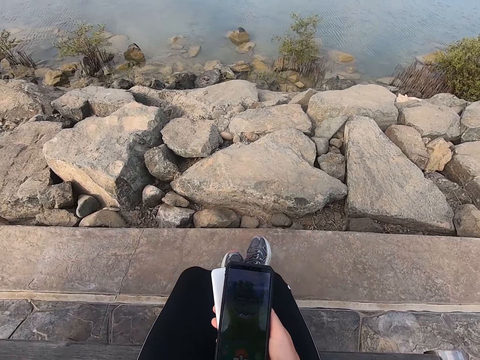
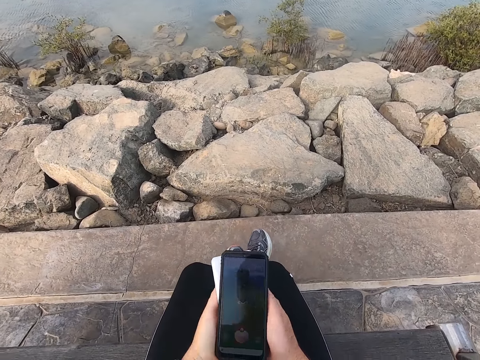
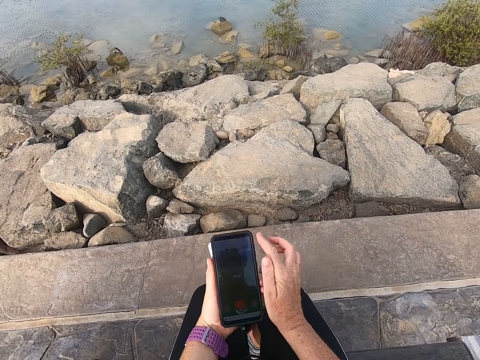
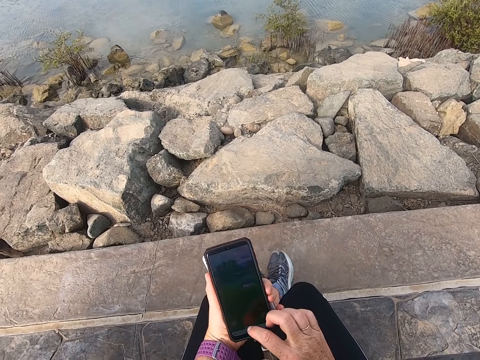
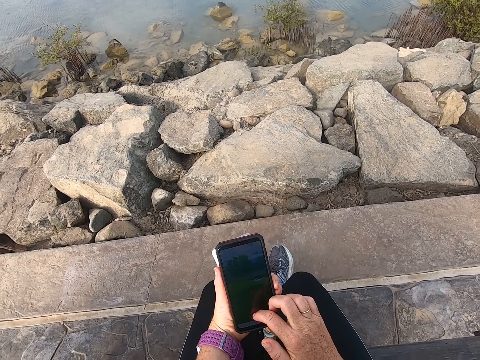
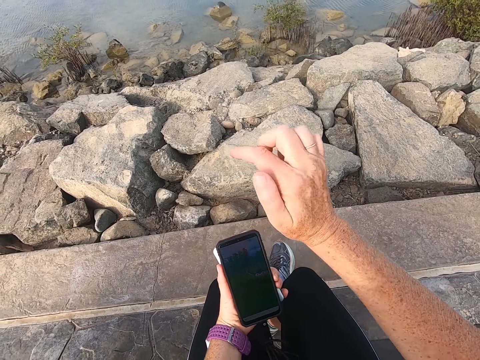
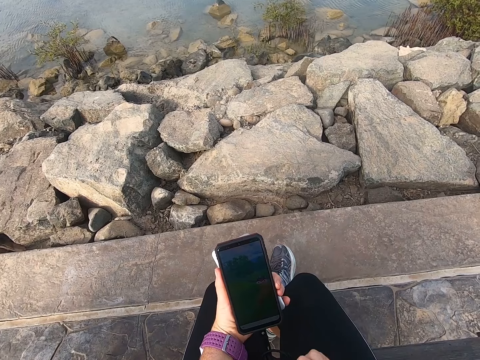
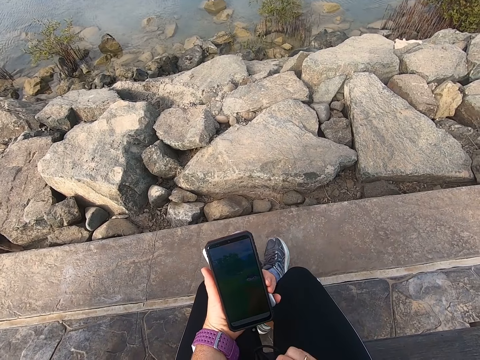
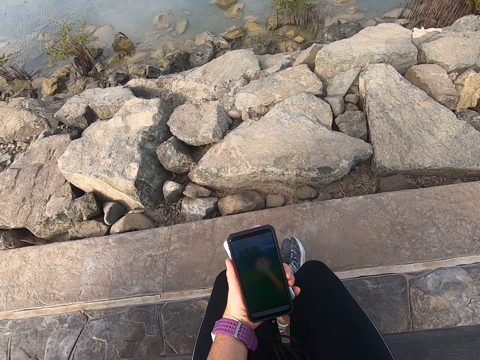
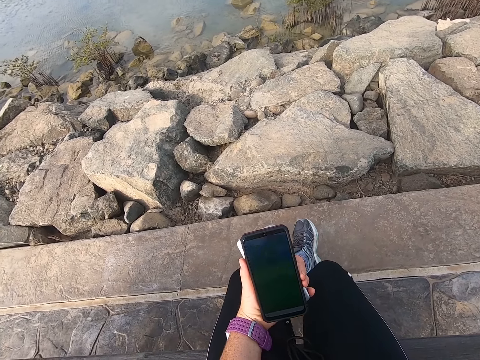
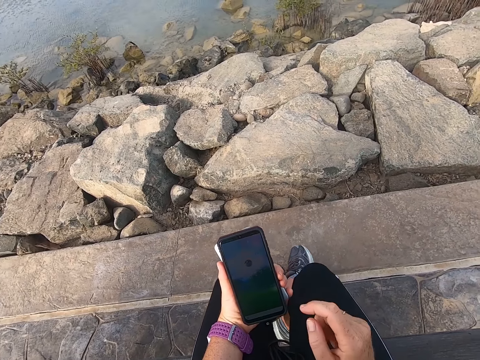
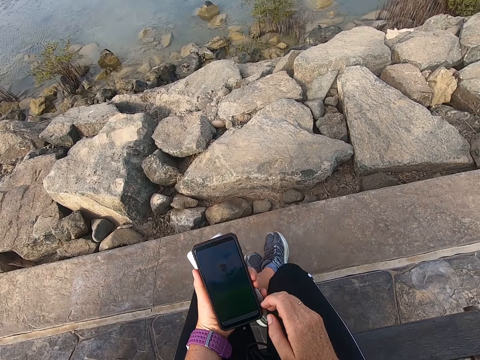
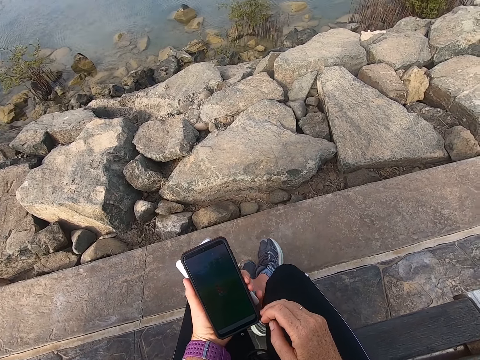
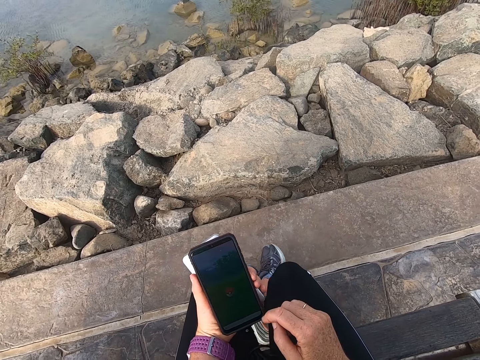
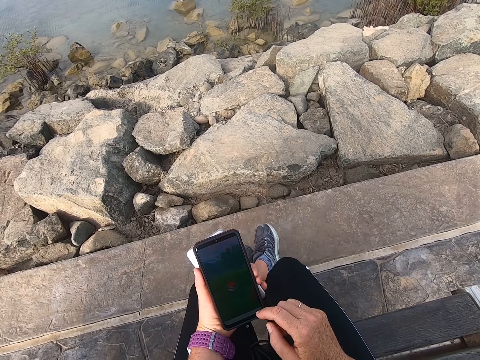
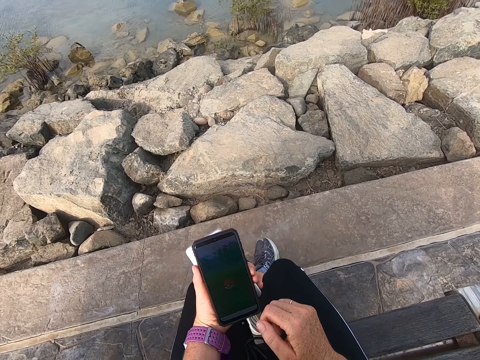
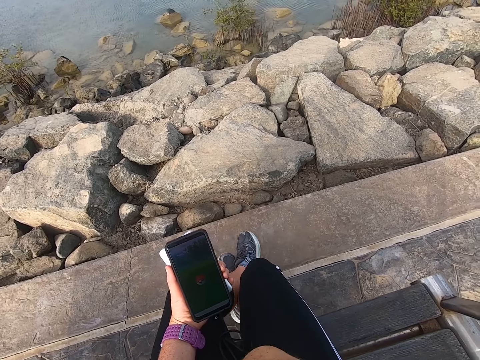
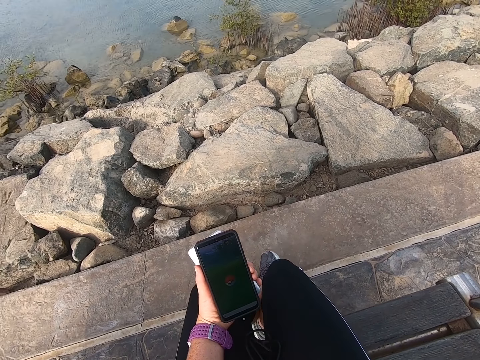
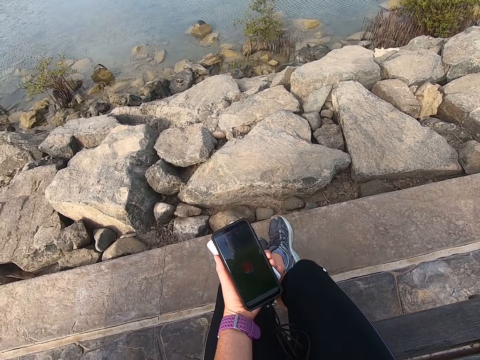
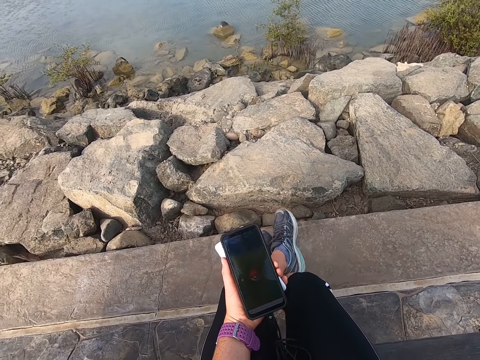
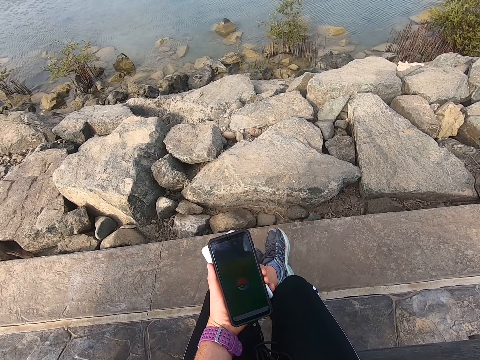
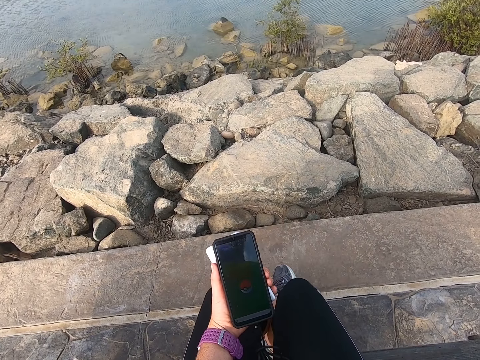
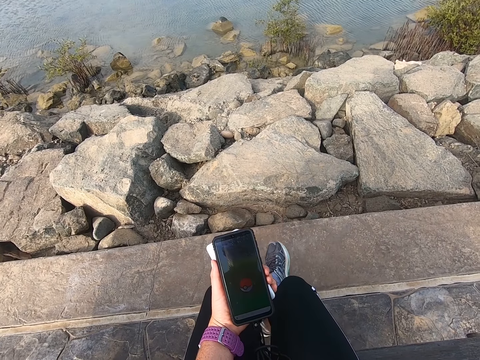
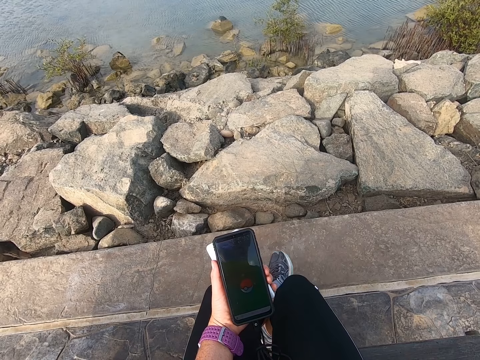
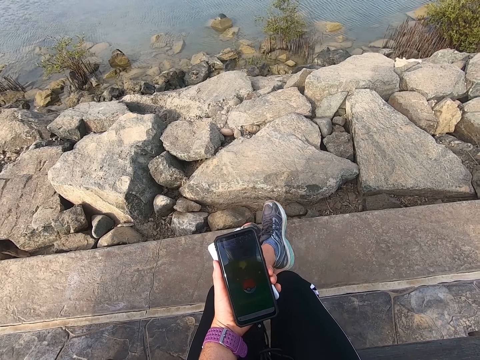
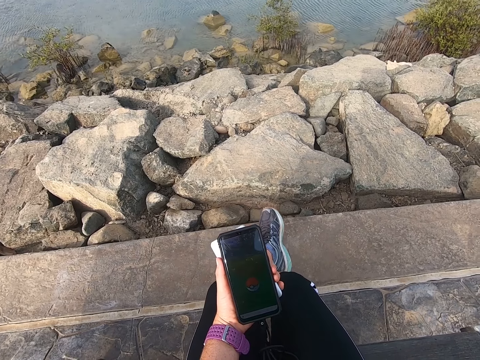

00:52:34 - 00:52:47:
The camera wearer holds the phone with both hands. They play the game on the cell phone. They stare at the phone.

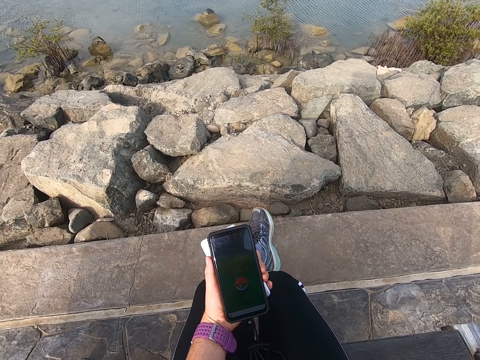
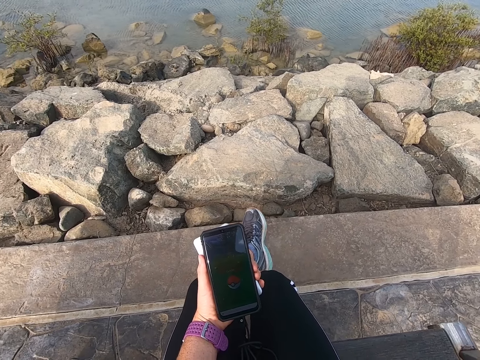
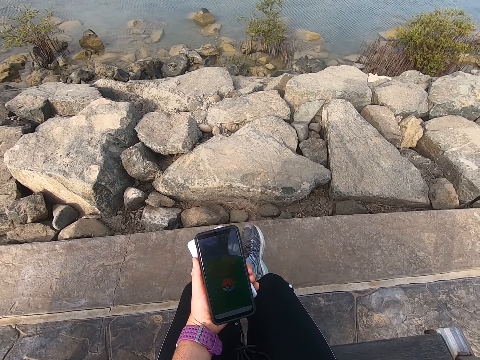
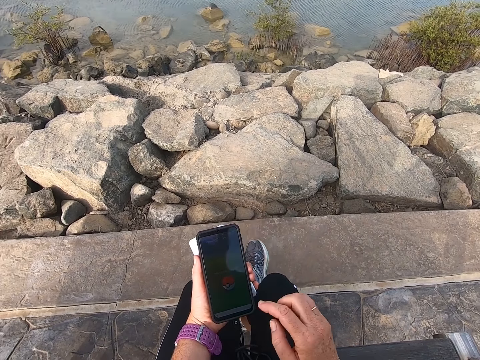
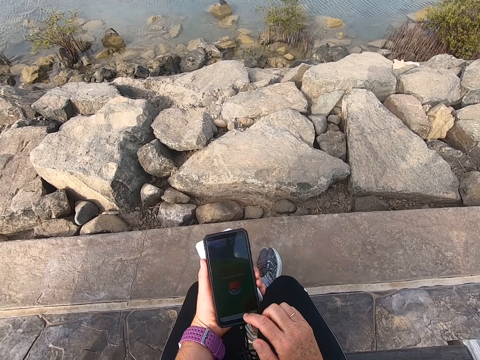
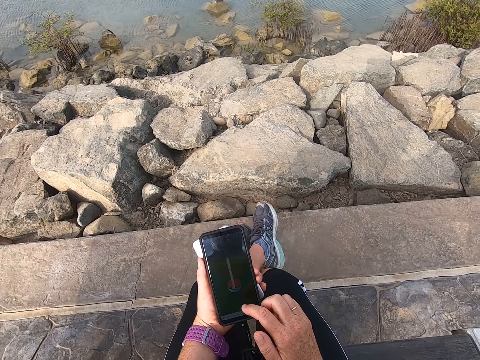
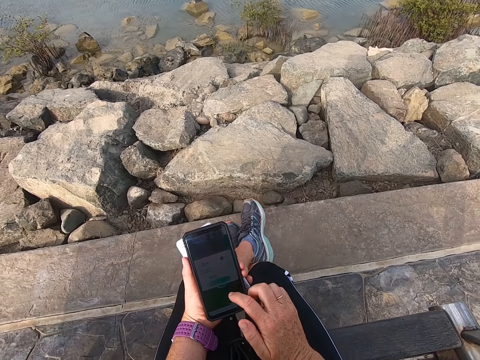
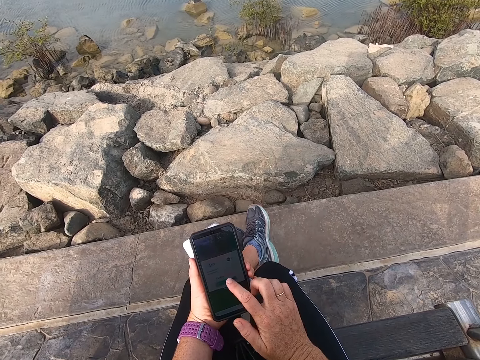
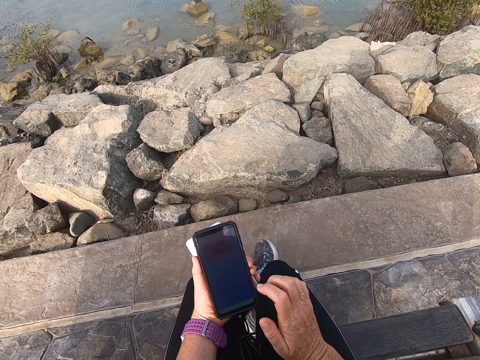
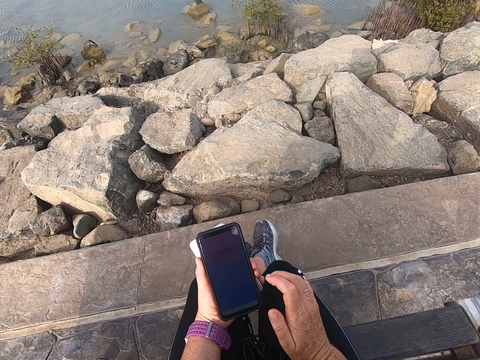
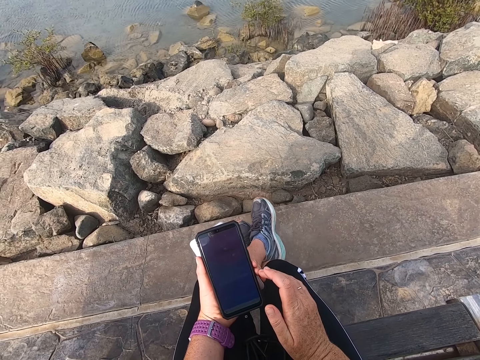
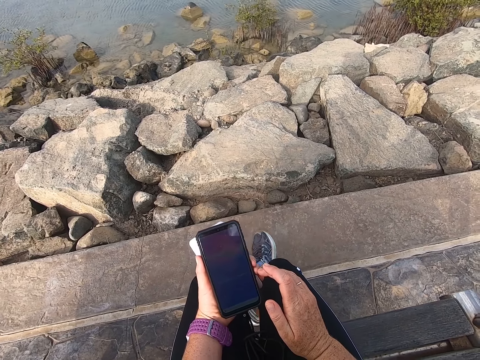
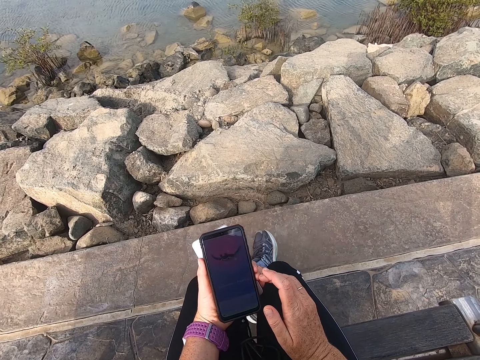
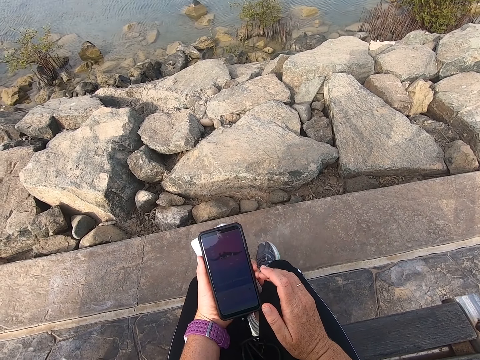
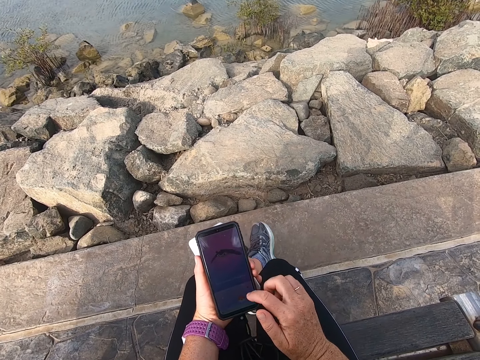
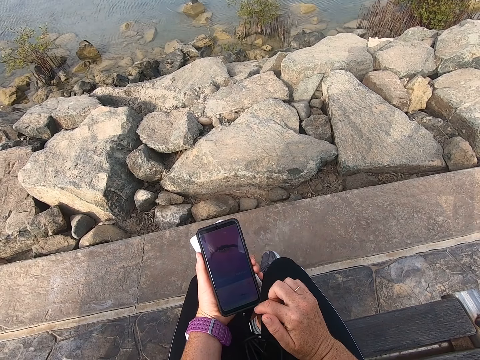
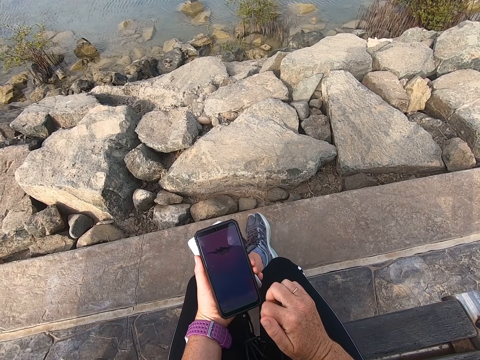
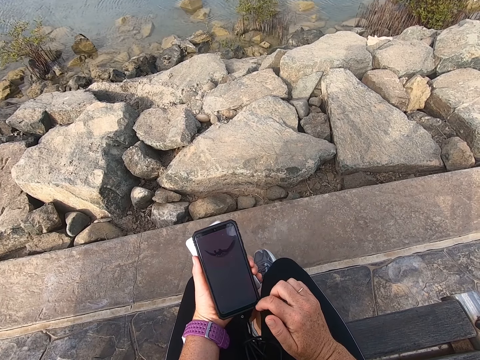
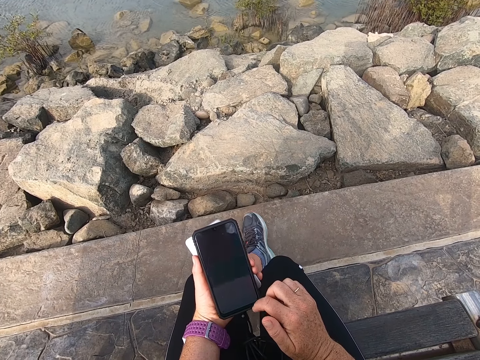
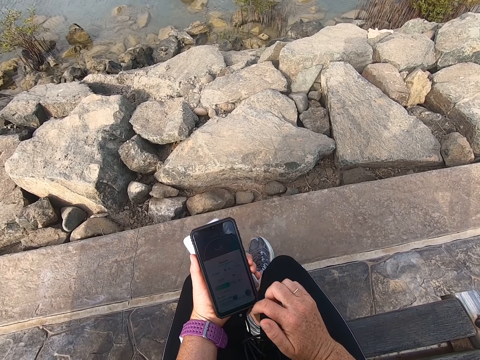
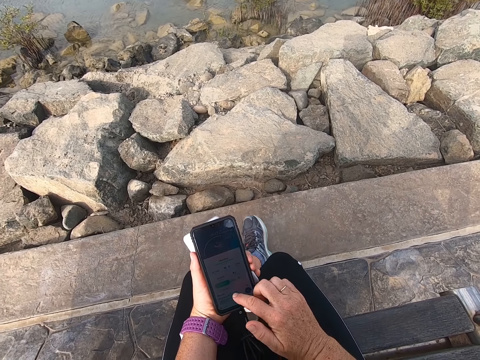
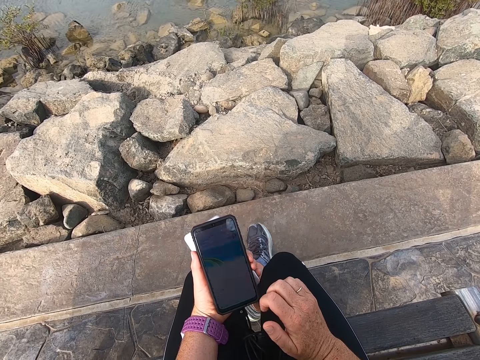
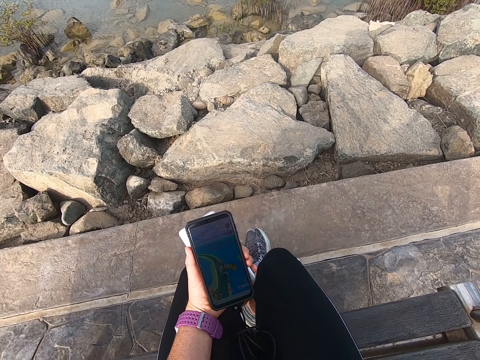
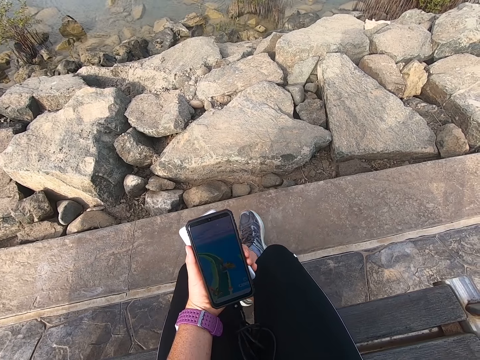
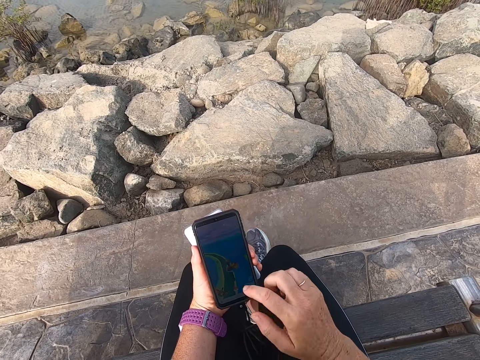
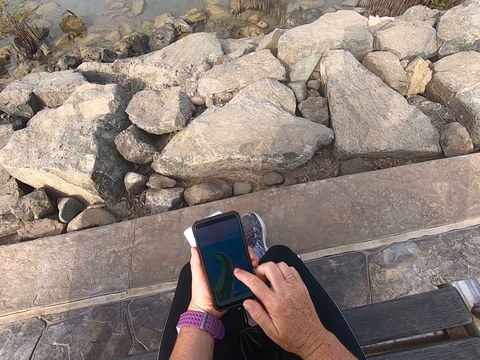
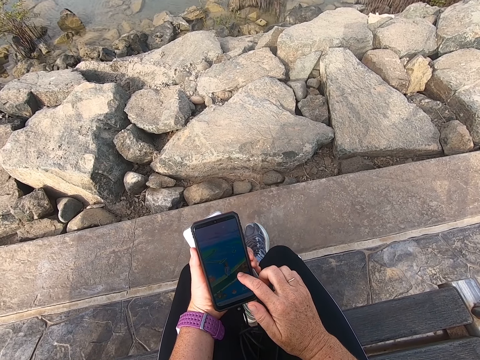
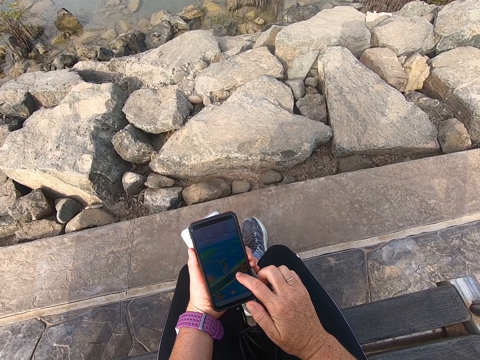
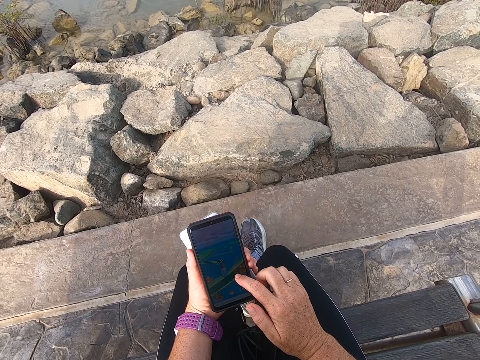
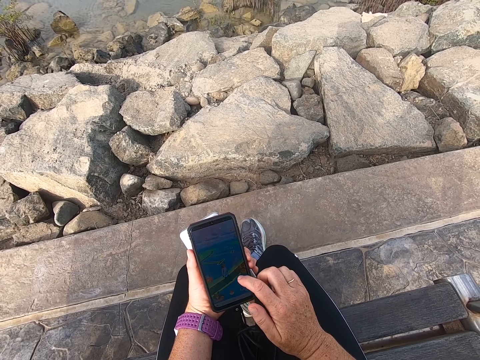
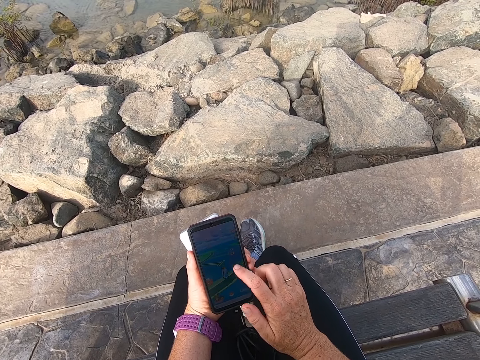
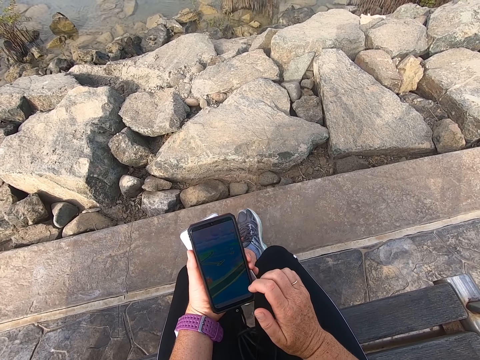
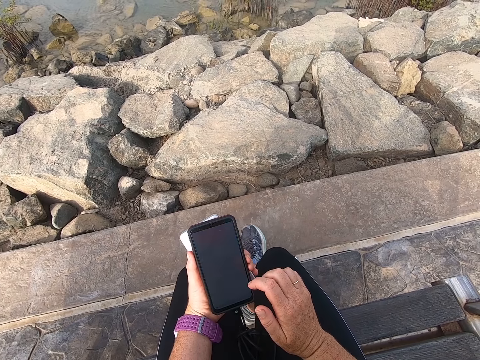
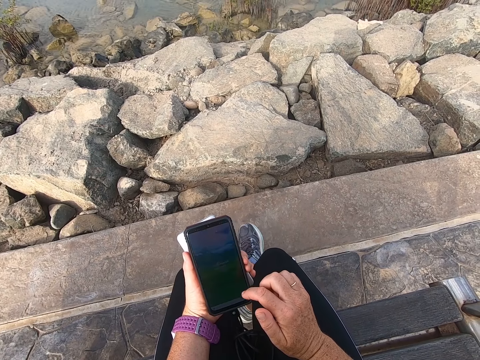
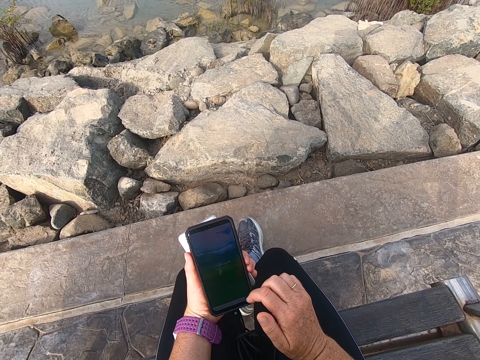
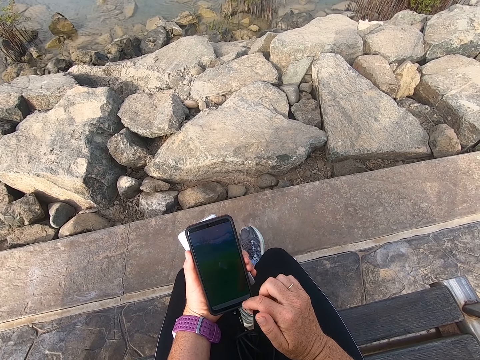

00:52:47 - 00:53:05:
The camera wearer operates a phone. They stare at the phone. They play a game on the phone.
